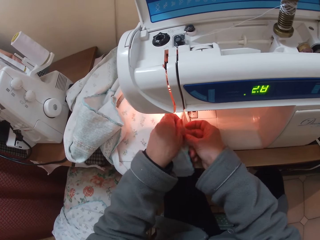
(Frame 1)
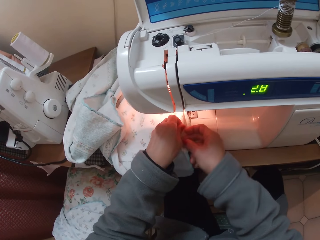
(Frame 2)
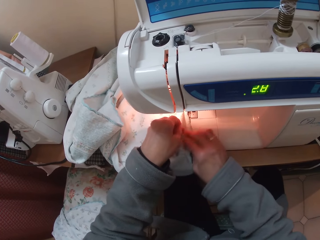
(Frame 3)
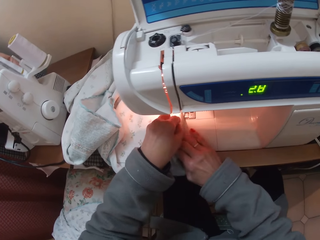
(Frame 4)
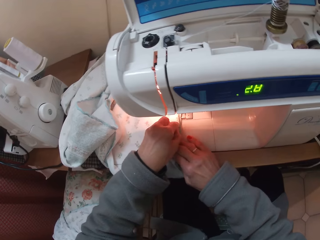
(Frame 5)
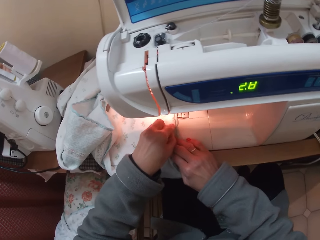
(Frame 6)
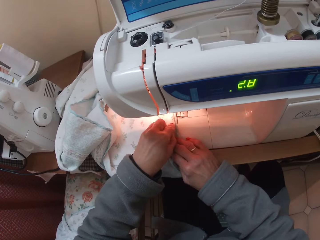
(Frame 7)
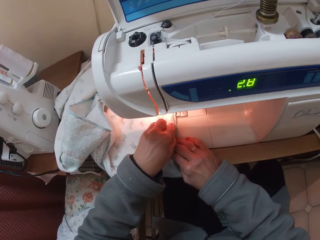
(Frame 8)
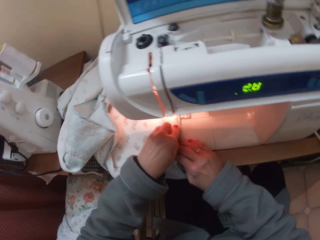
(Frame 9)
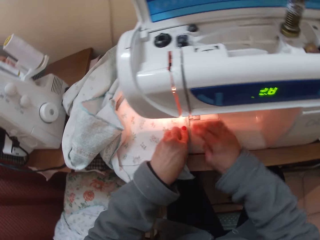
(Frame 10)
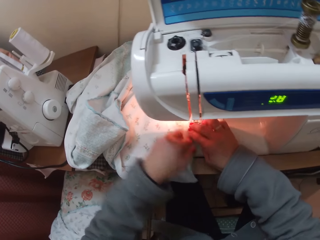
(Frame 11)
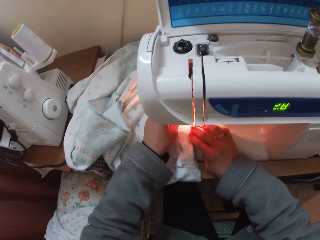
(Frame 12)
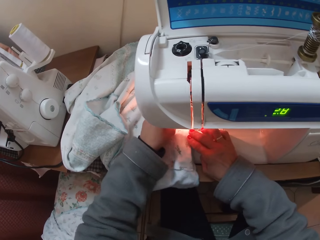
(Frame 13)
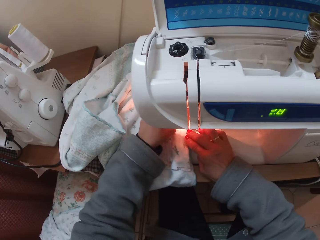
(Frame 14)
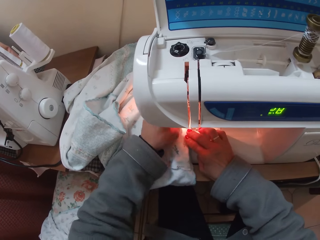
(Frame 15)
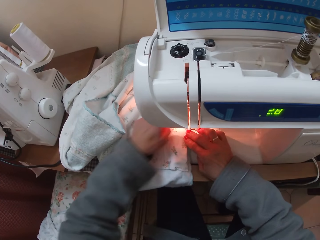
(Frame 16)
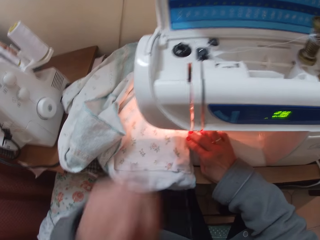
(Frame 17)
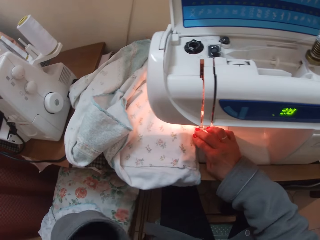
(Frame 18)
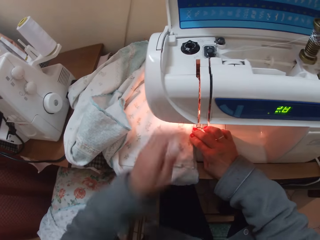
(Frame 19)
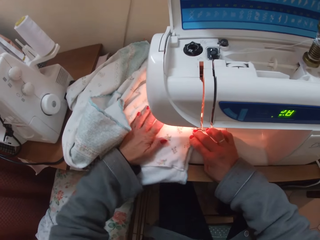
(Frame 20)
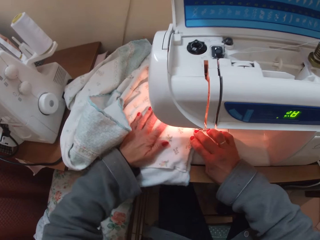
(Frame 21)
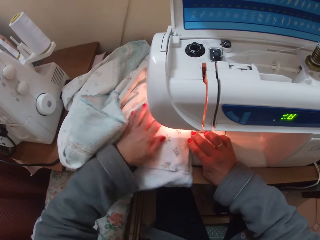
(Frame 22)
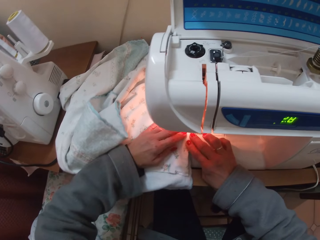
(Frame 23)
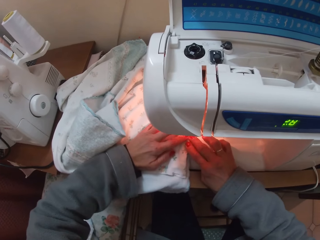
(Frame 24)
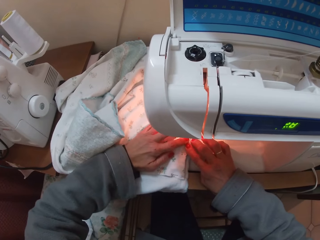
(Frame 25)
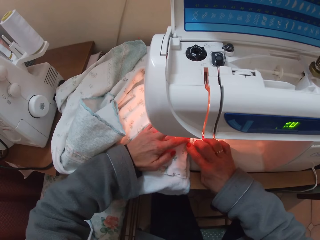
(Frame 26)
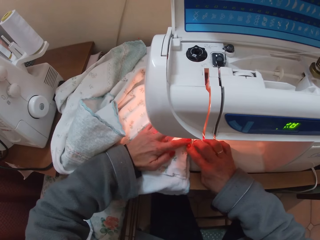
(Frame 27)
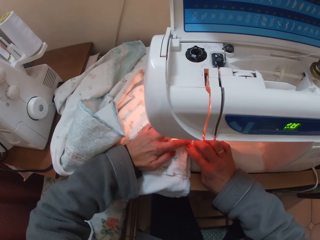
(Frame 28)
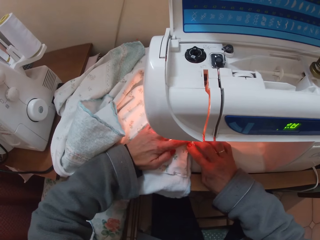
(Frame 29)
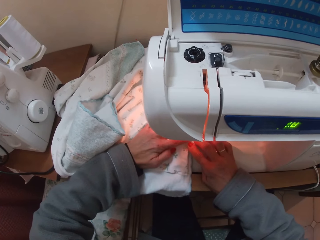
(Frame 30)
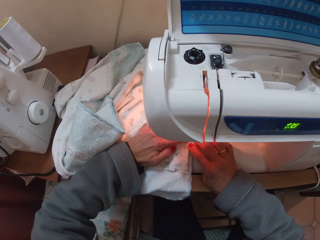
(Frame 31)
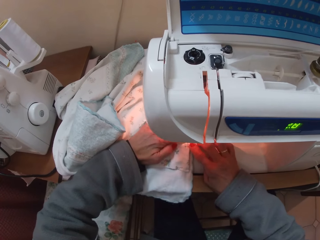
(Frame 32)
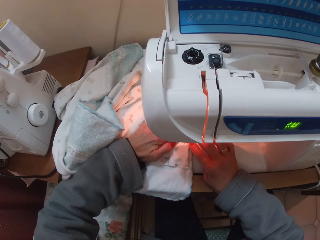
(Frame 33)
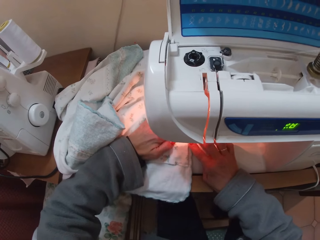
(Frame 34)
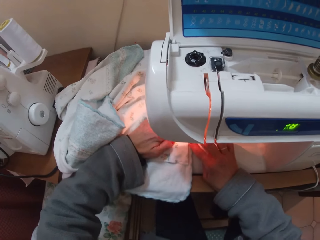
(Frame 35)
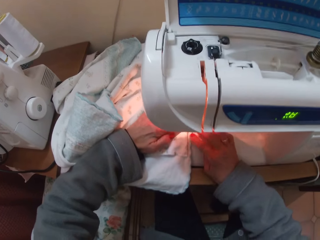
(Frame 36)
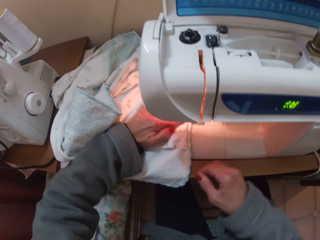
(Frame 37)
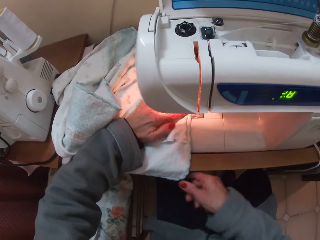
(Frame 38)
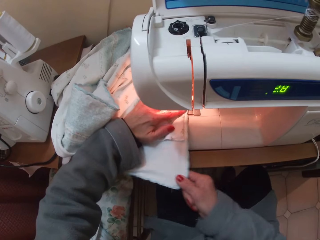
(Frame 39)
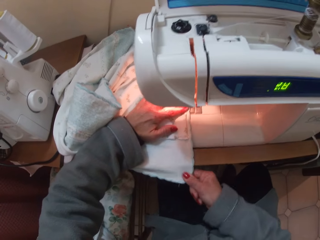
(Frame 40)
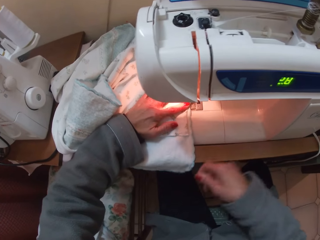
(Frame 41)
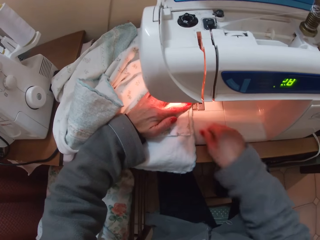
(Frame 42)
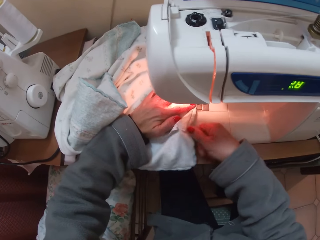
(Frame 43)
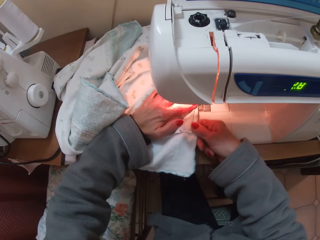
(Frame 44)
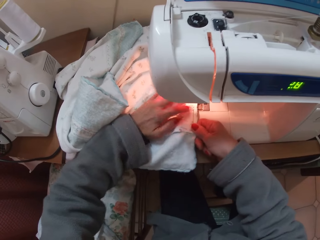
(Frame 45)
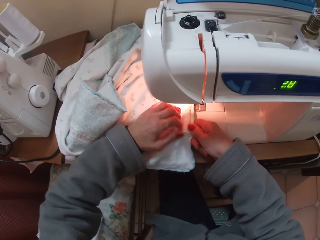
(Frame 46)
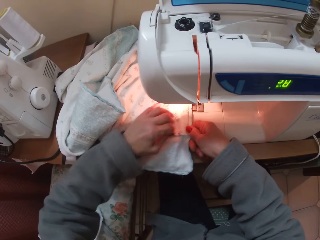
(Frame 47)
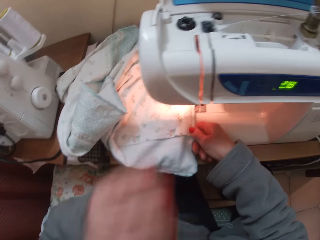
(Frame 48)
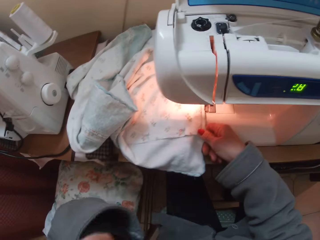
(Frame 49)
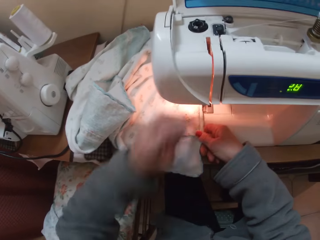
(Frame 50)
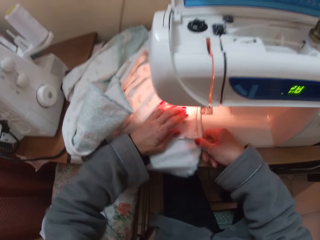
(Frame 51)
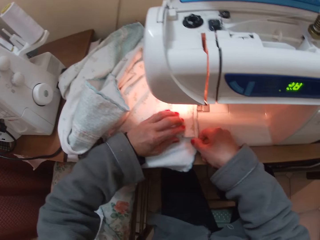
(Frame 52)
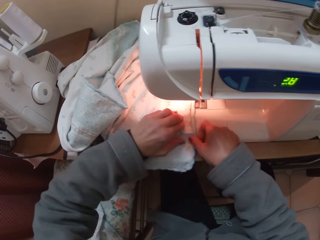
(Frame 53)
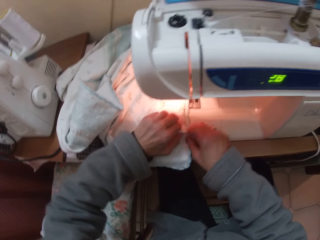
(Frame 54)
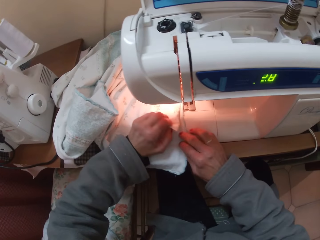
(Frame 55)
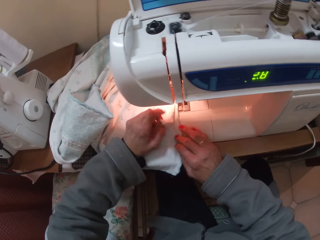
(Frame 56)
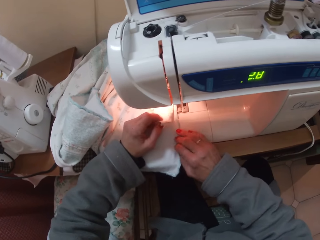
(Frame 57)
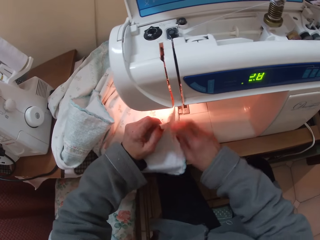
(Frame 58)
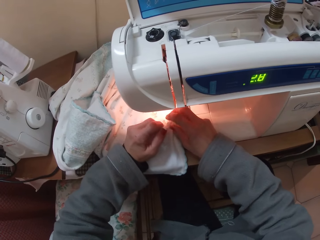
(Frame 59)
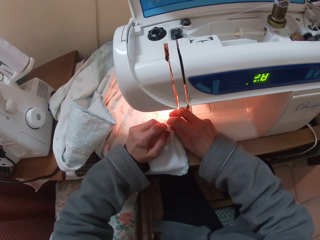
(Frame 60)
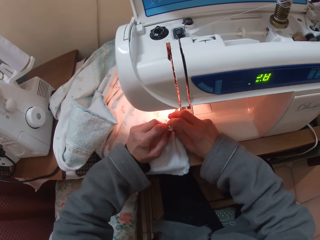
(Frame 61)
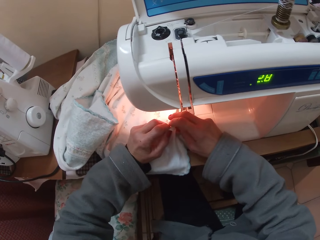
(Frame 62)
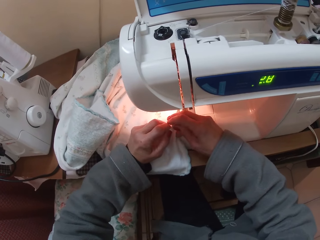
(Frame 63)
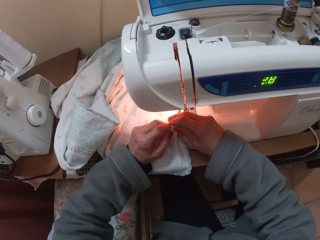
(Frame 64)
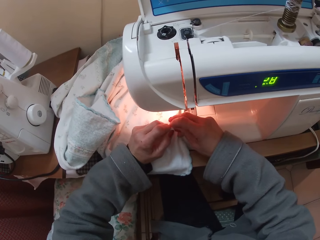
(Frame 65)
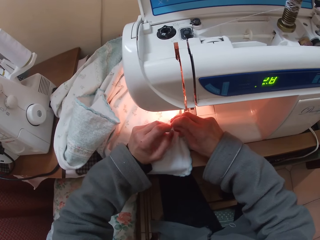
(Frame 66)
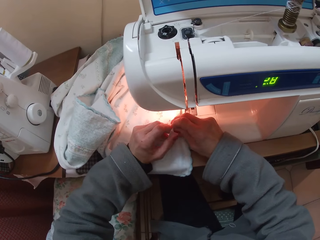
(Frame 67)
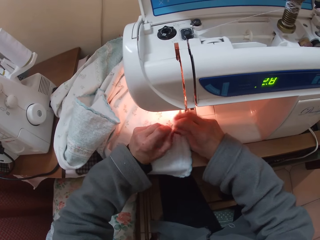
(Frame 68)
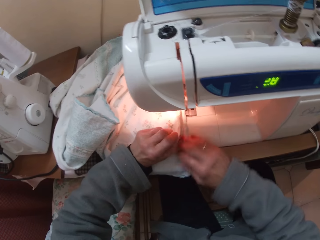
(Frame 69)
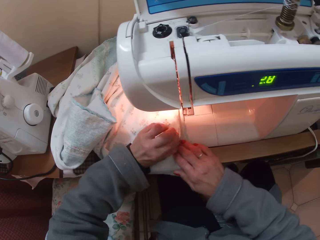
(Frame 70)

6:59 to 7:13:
The camera wearer removes a thread from the clothing material. She arranges the clothing material. She sews the clothing material. She arranges the clothing material. She touches her face with her left hand. She arranges the clothing material with her hands.

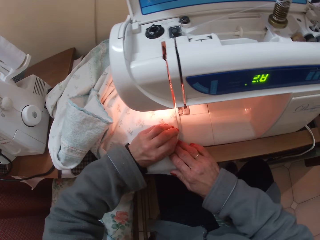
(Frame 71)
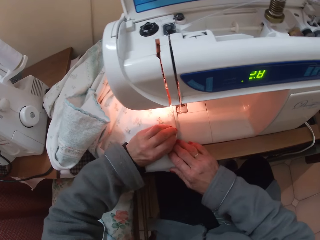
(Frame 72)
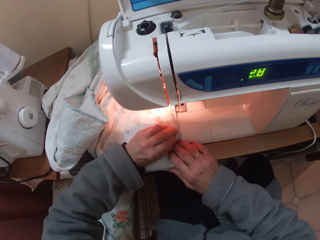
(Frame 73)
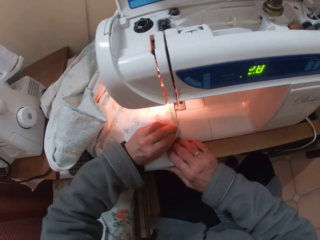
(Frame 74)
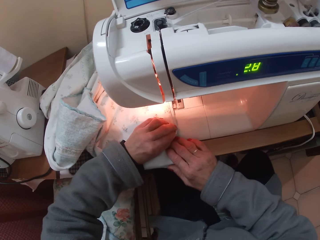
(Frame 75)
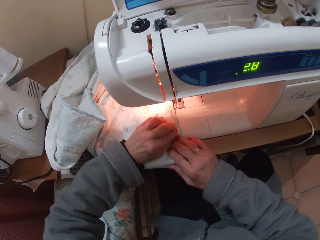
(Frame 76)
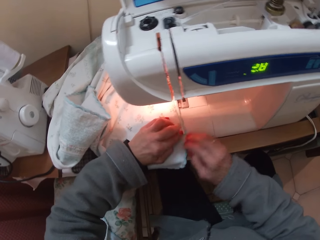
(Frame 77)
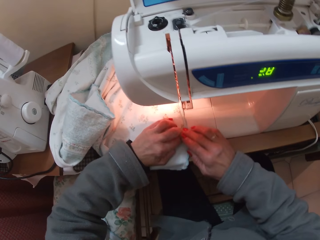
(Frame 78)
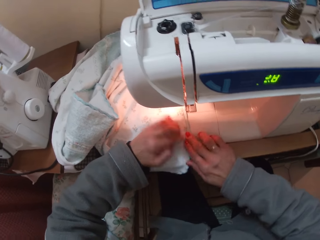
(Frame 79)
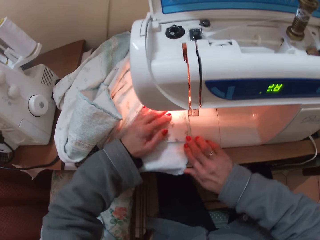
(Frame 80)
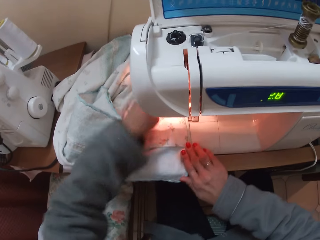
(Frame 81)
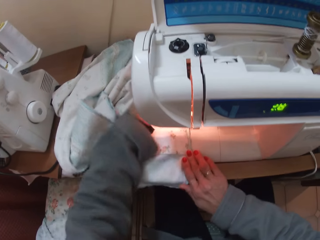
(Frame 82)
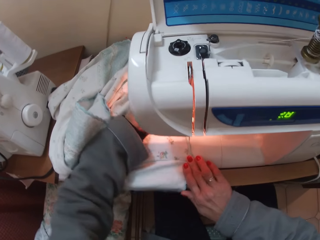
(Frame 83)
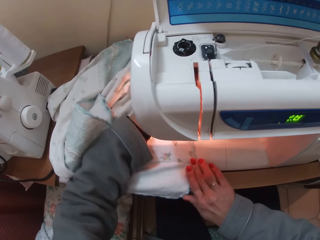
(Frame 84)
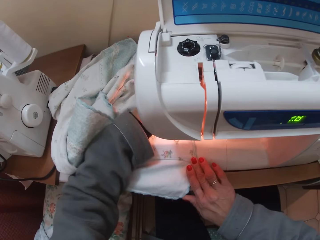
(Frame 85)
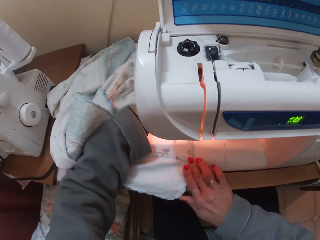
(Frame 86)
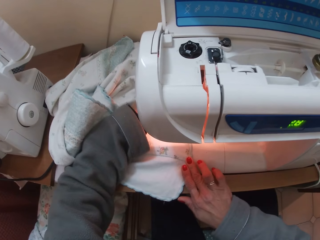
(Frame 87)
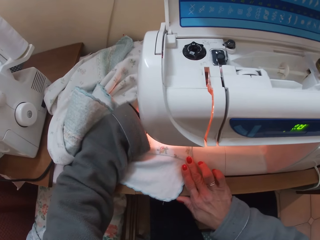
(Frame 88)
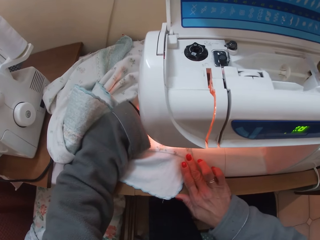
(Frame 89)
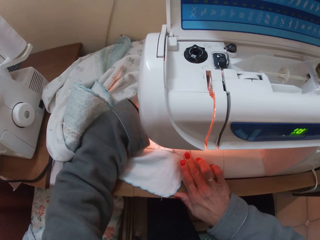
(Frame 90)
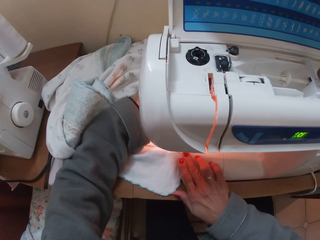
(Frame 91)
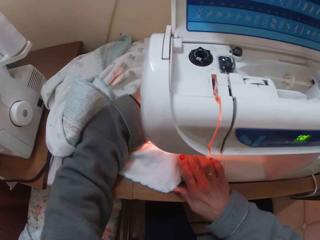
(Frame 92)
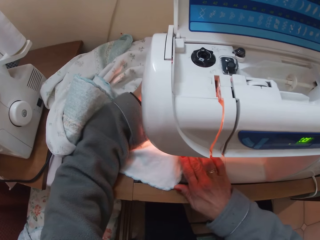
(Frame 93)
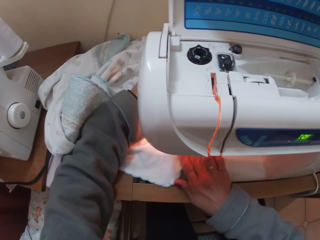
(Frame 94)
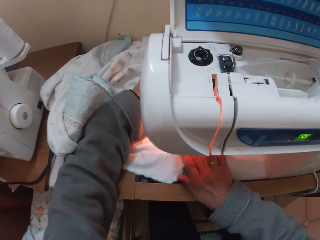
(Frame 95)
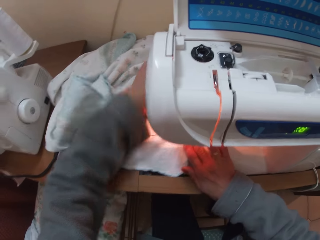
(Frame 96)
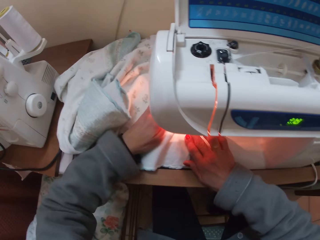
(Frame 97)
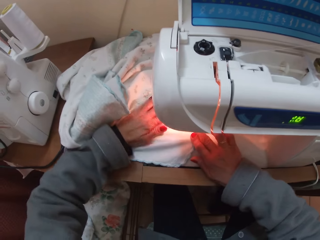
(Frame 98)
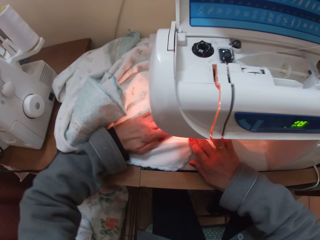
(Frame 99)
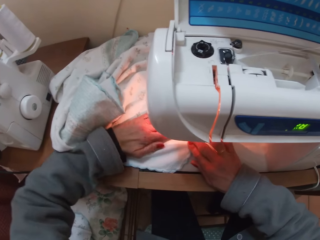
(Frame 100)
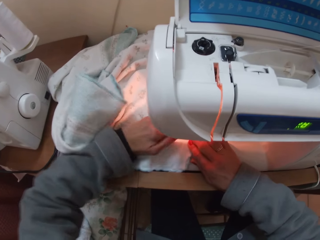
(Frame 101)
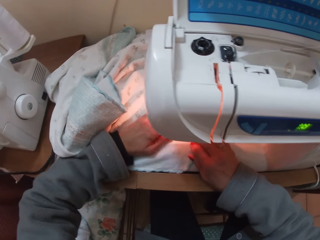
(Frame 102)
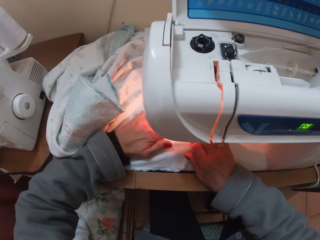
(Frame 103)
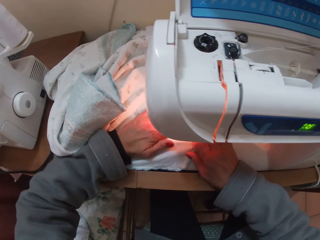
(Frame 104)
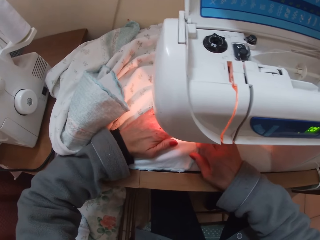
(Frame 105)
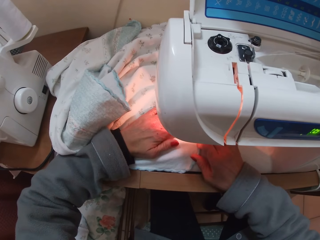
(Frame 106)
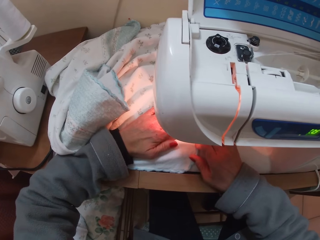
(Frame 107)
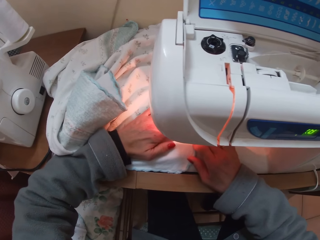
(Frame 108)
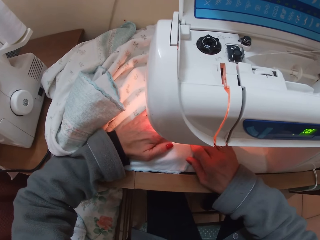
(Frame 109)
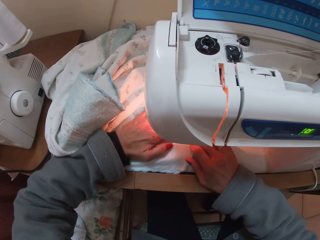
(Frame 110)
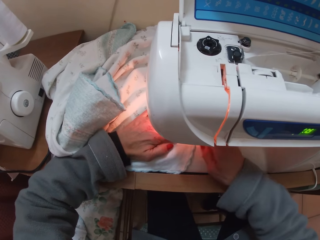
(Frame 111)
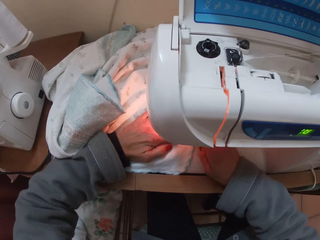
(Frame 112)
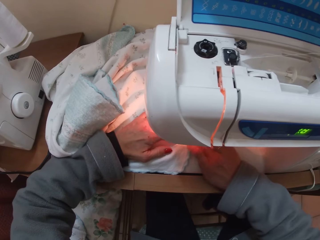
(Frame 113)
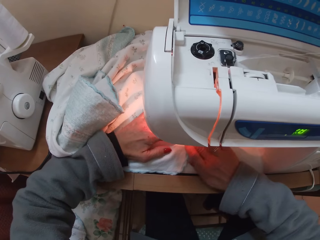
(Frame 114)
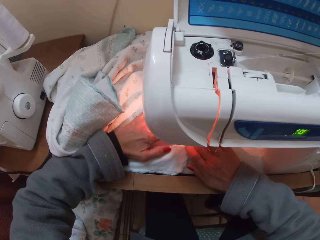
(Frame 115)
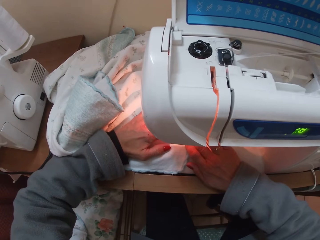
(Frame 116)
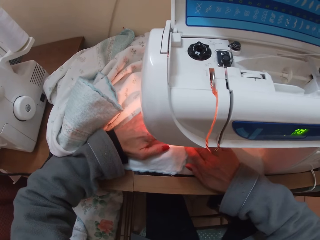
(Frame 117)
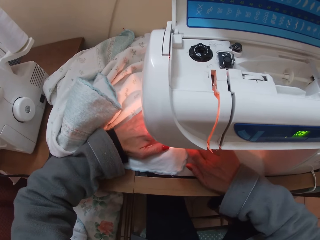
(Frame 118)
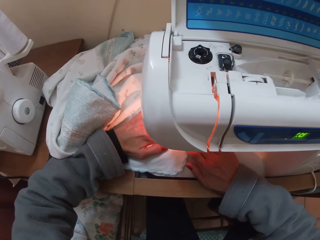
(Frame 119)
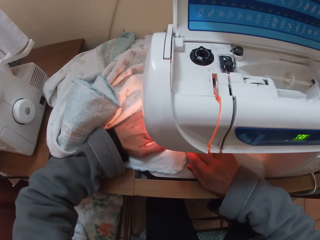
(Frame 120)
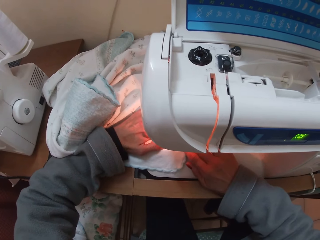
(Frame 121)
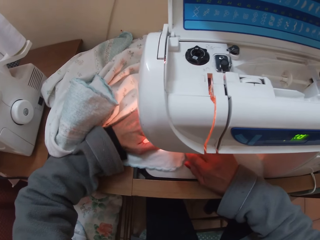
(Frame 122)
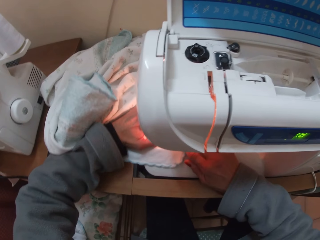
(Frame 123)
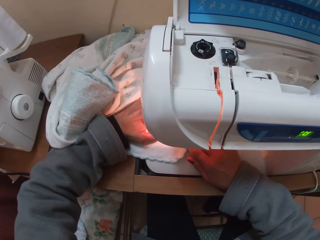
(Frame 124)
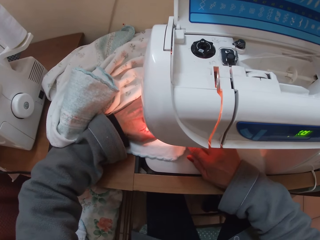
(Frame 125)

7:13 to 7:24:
The camera wearer joins the fabric. She sews the fabric with the sewing machine. She spreads the clothing material on the machine with her hands. She sews the clothing material.
